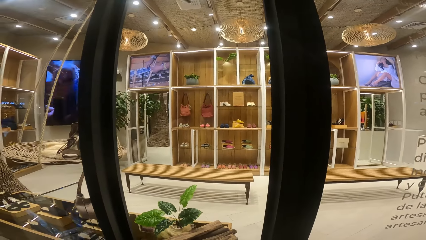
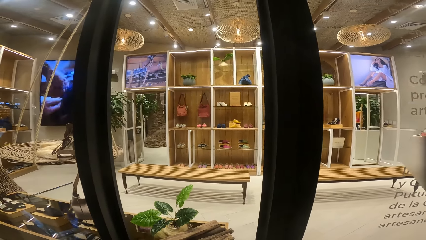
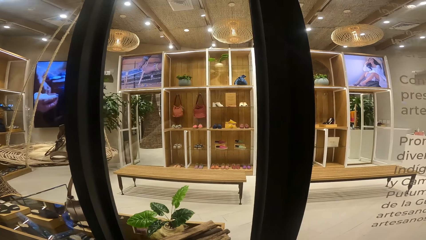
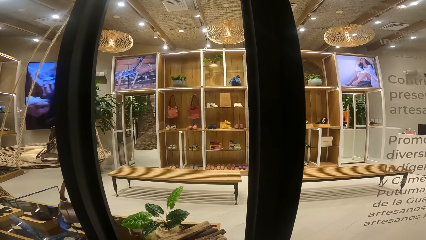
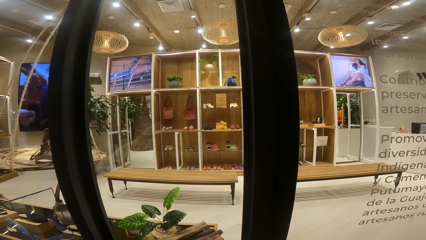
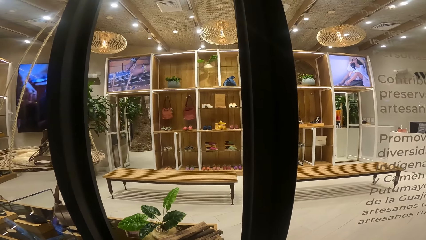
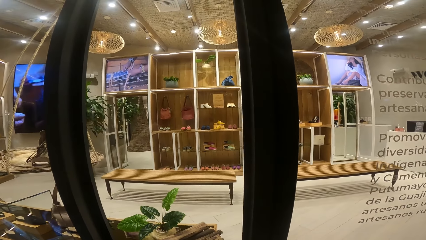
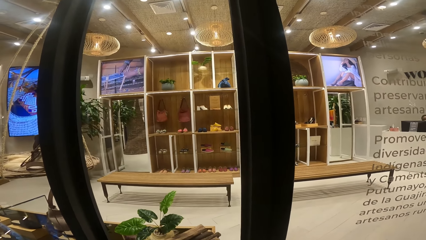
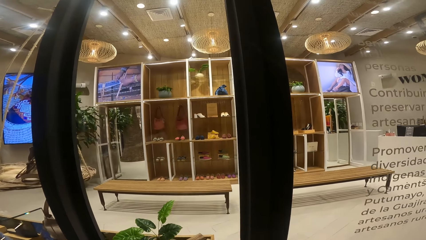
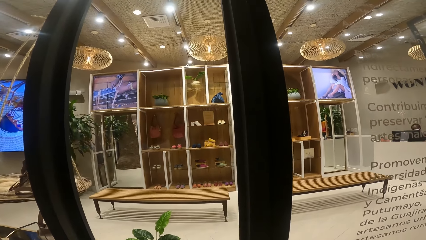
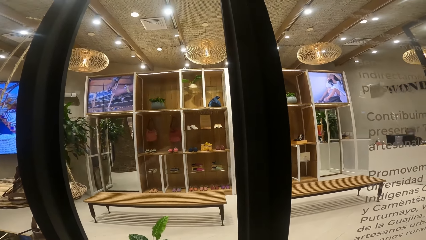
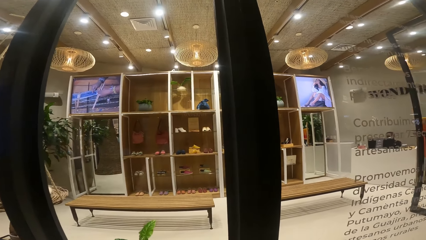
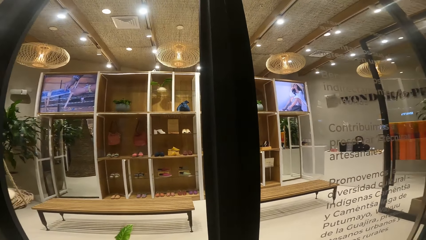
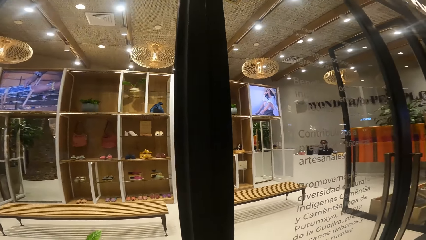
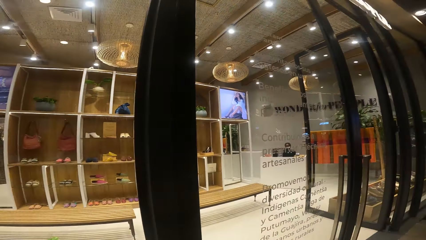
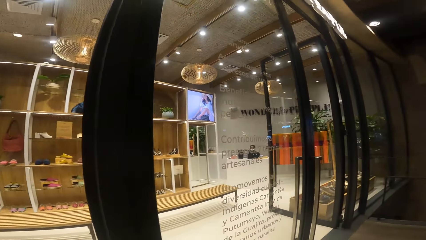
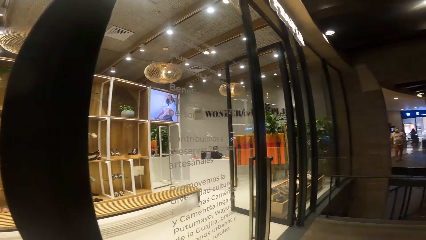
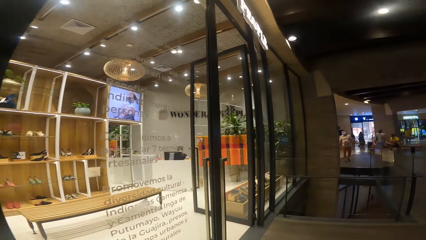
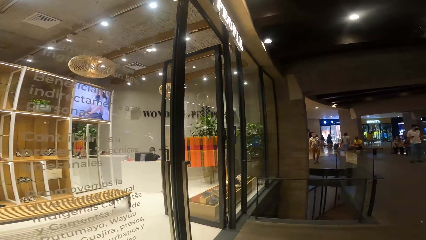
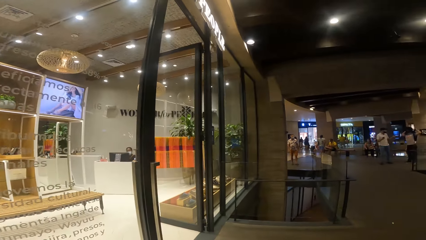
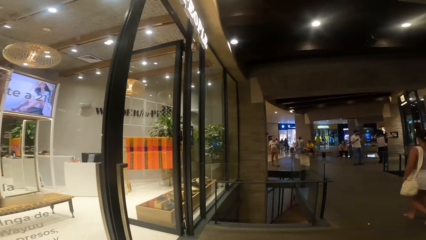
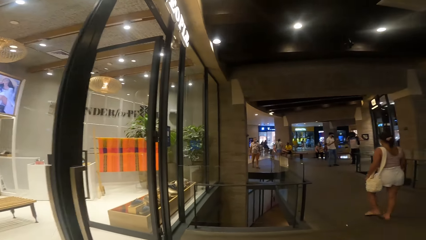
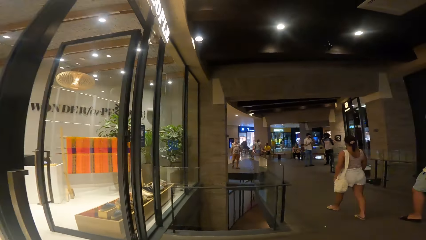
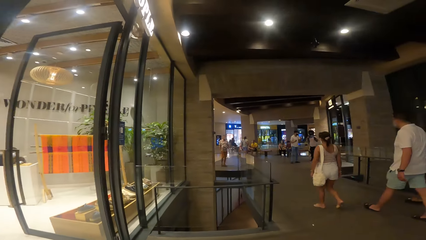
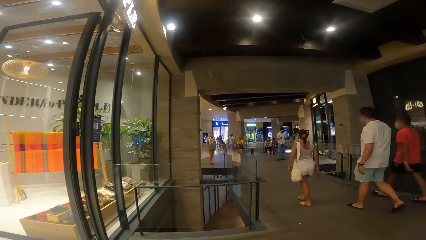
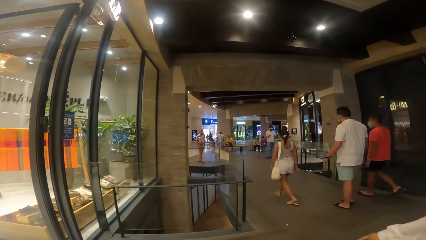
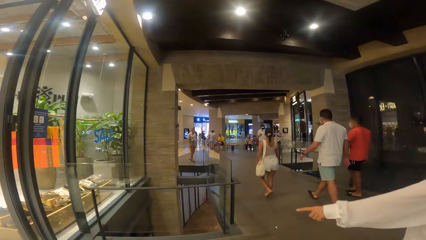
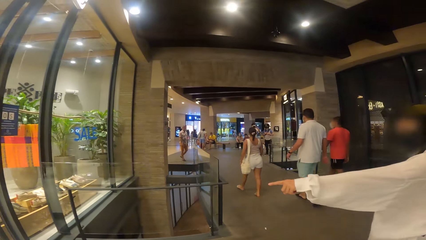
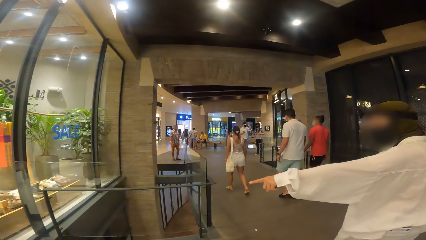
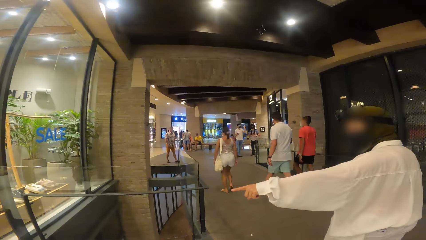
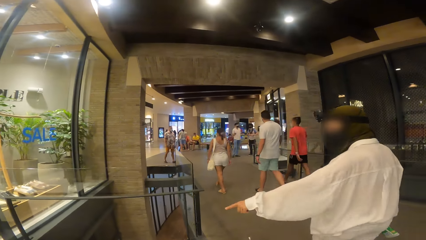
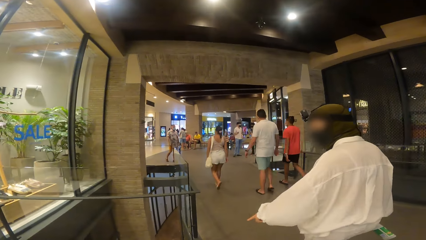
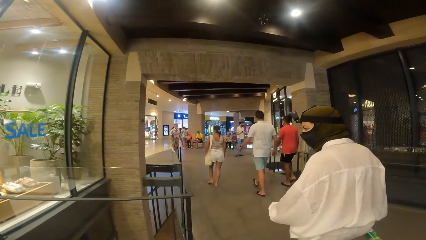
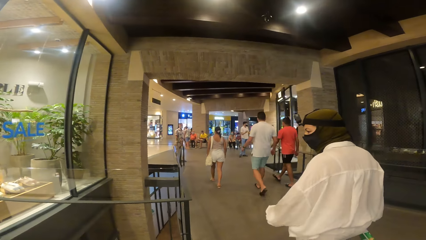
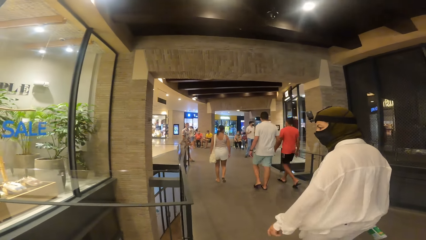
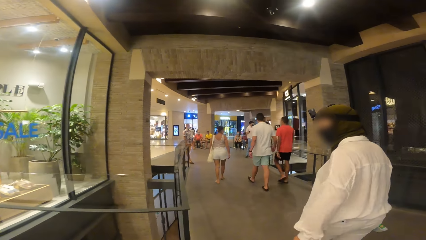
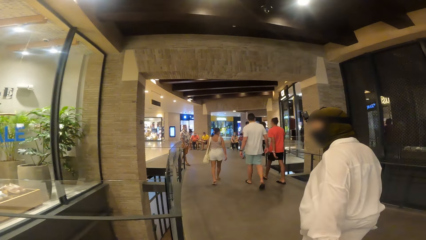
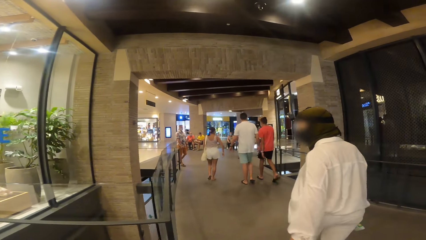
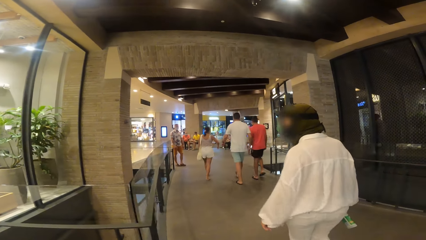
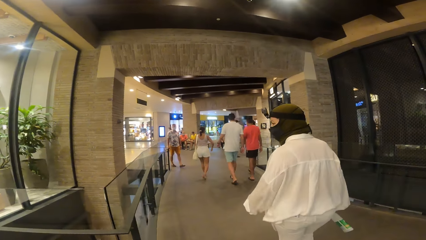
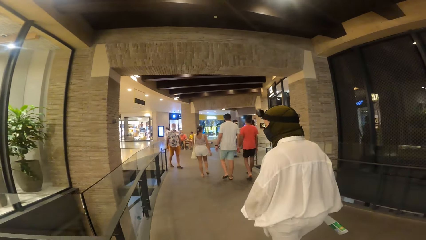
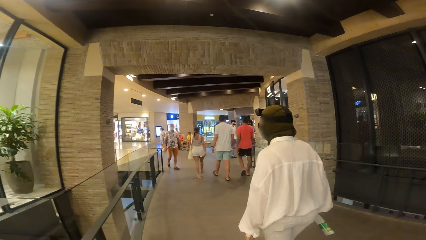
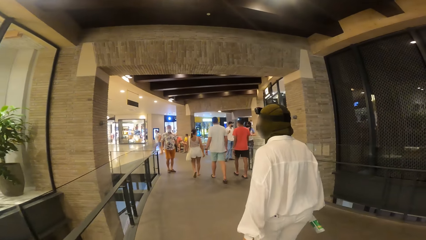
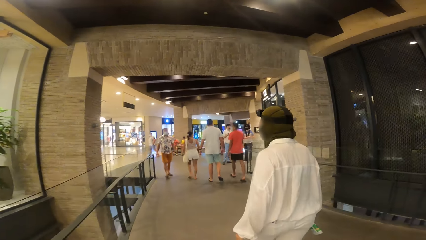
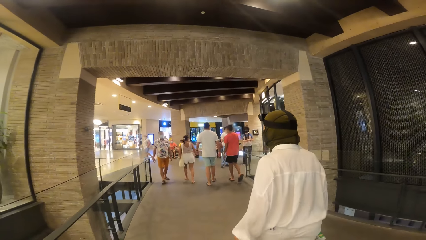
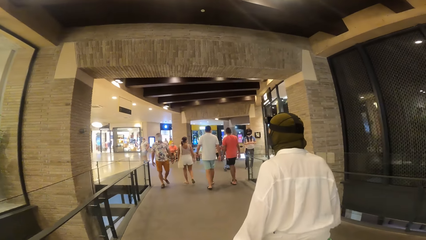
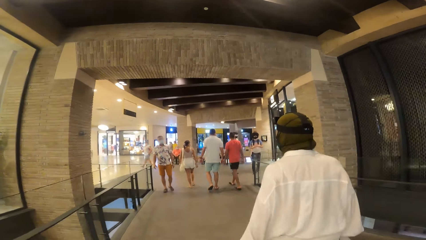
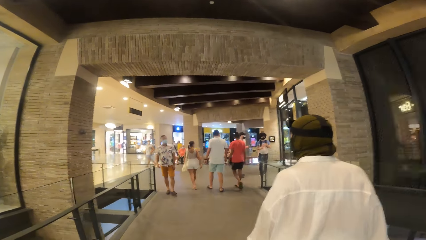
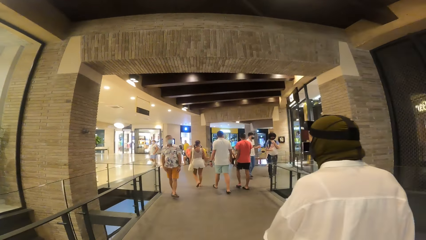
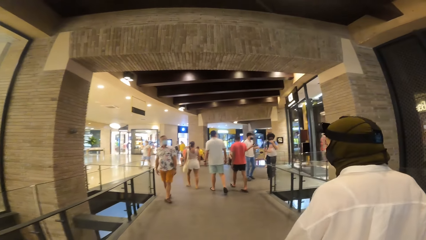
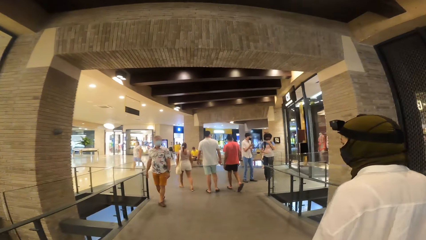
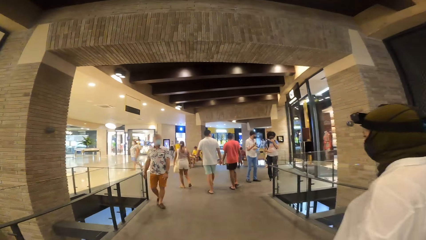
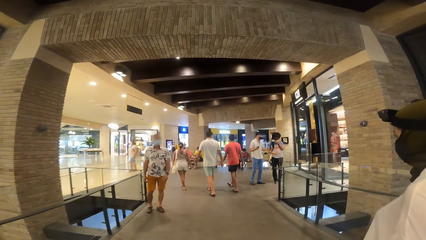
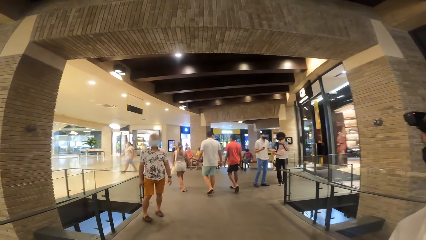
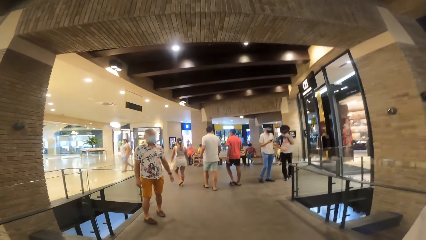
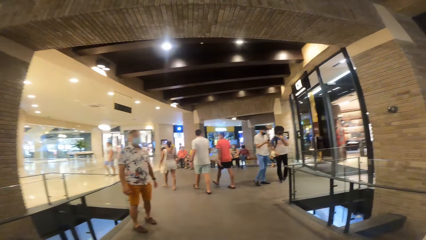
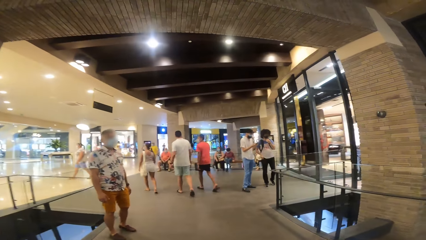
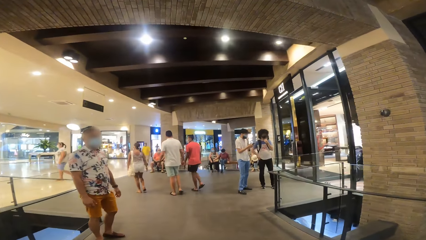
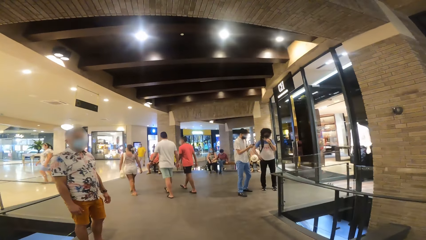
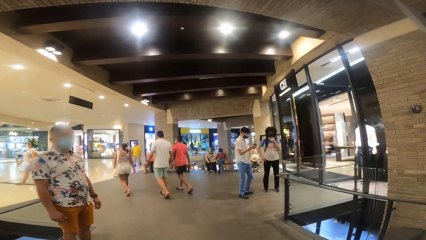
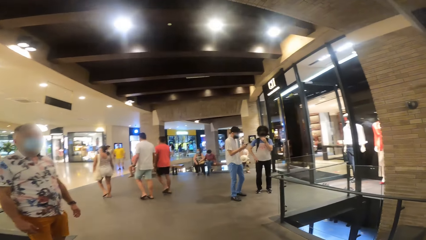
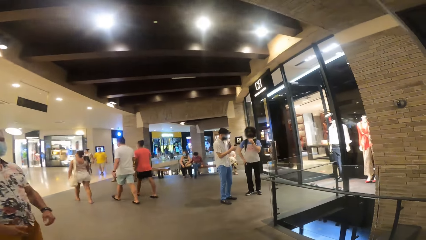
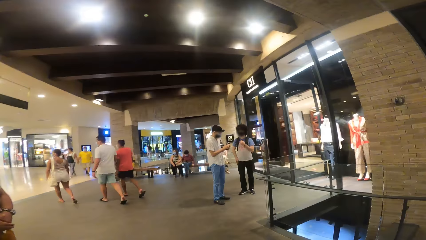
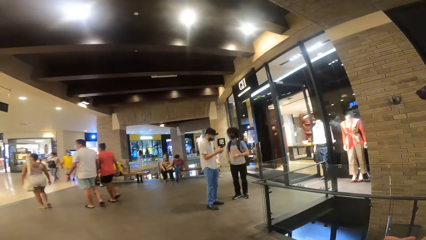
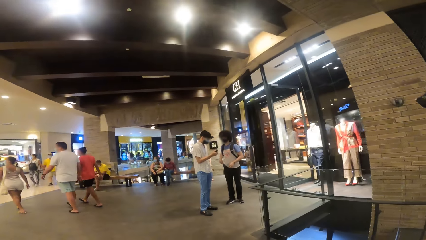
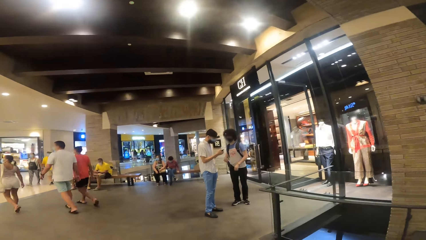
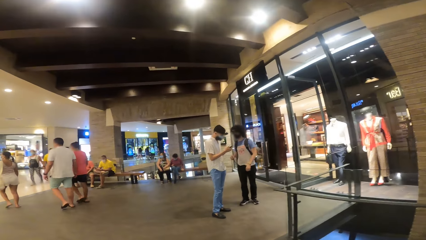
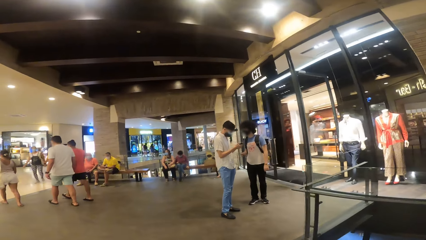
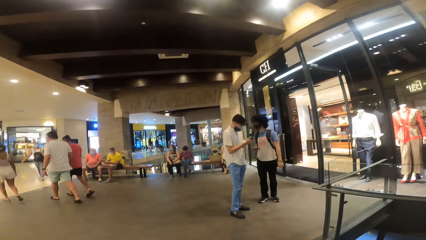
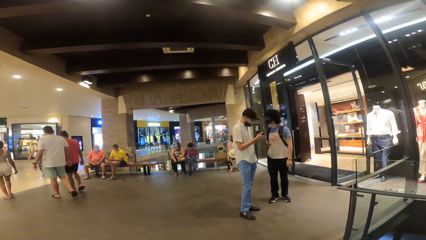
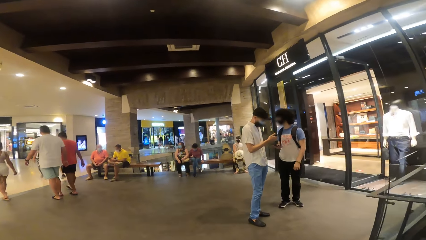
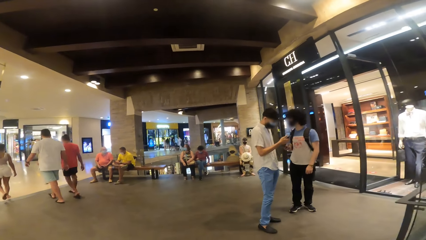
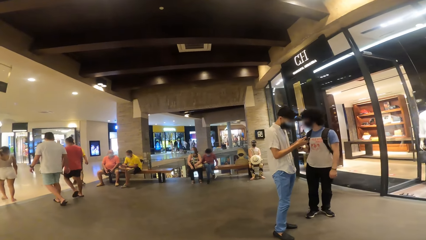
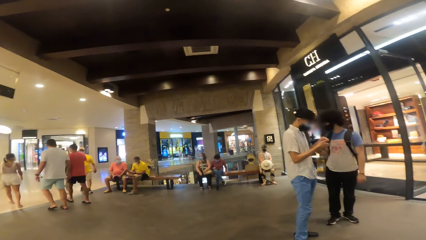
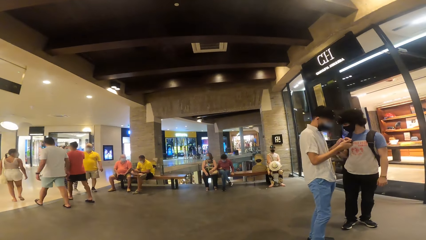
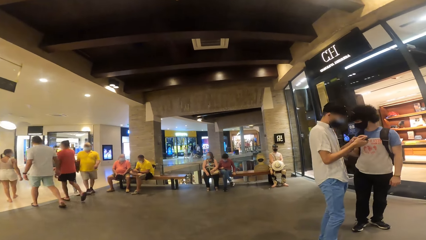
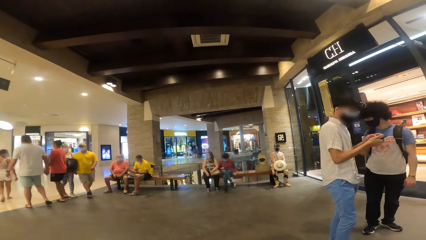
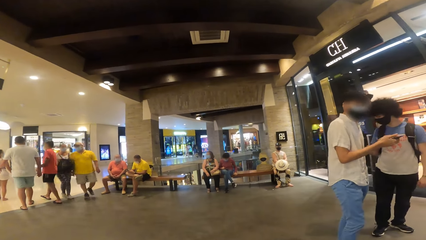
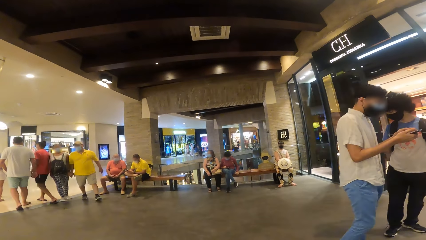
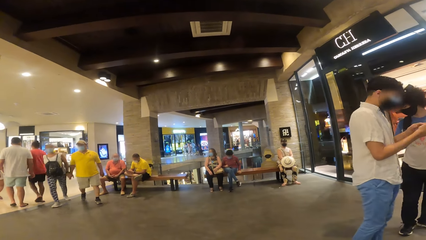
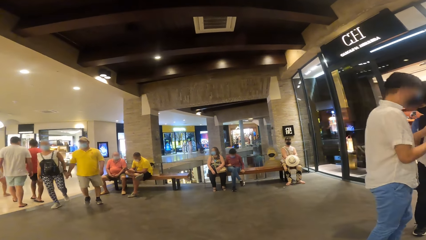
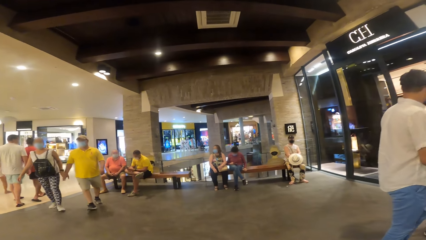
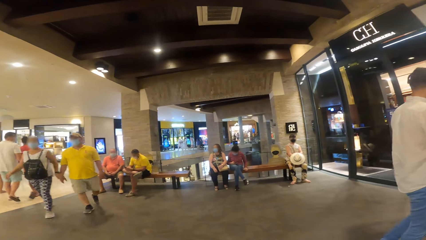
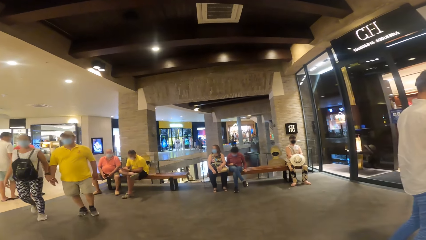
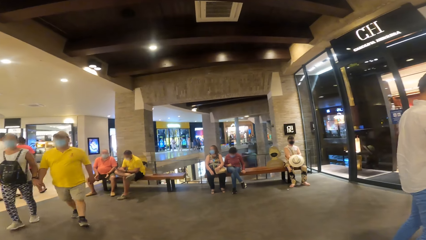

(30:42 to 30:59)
The camera wearer walks on the corridor. The woman speaks with gestures to the camera wearer. A man operates a phone with his hands.
